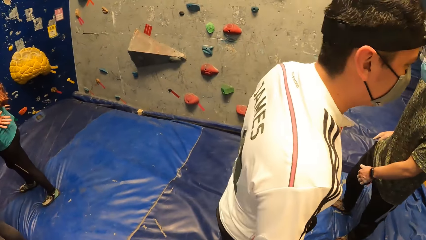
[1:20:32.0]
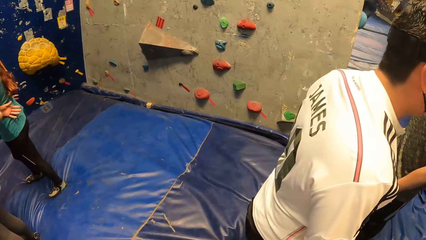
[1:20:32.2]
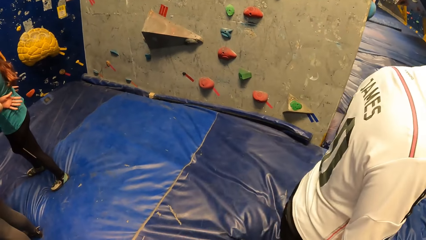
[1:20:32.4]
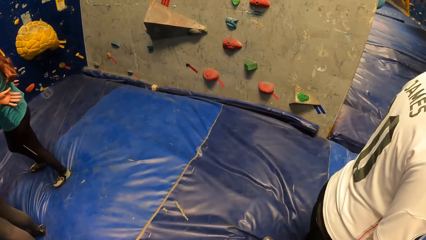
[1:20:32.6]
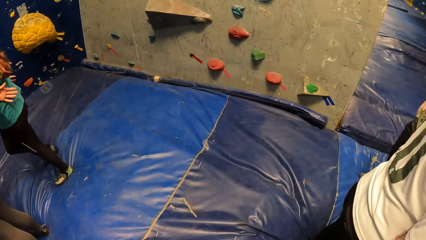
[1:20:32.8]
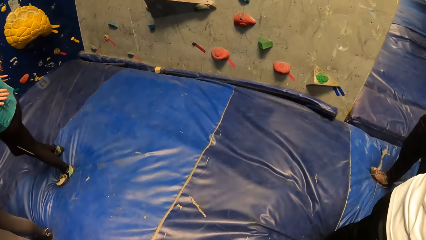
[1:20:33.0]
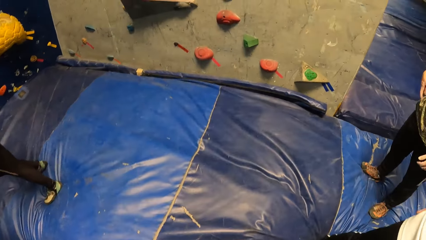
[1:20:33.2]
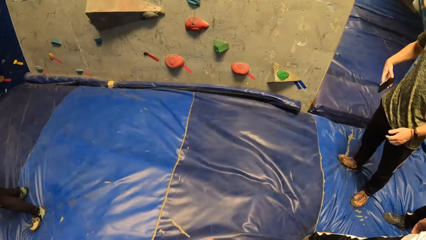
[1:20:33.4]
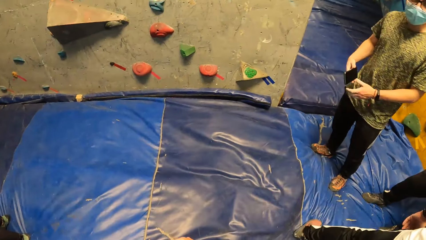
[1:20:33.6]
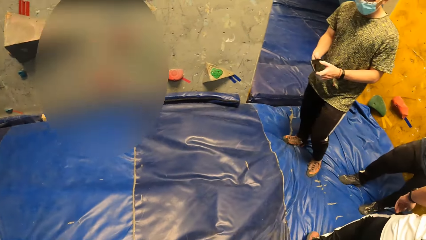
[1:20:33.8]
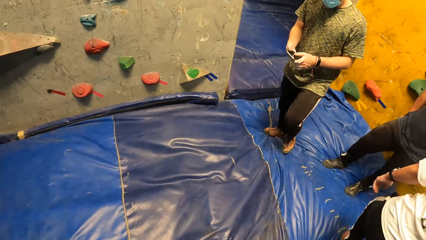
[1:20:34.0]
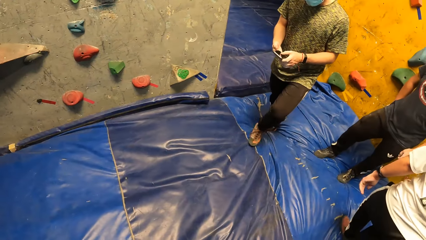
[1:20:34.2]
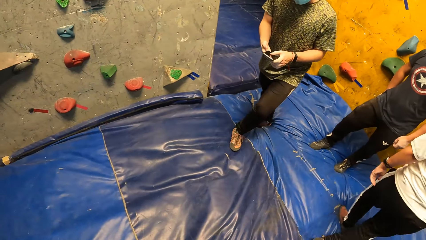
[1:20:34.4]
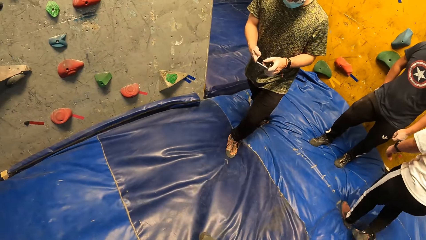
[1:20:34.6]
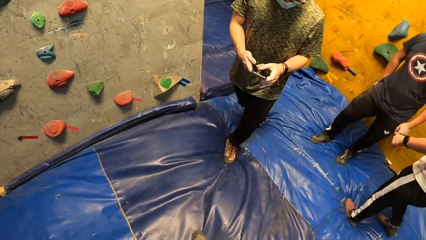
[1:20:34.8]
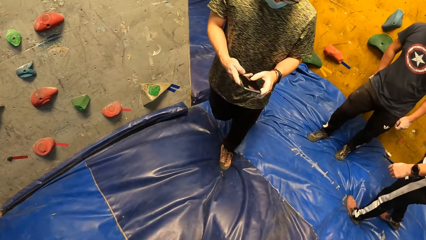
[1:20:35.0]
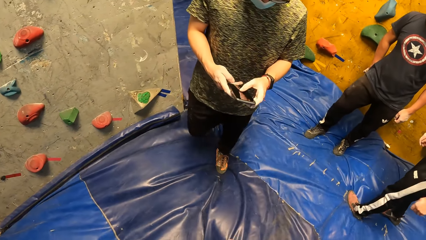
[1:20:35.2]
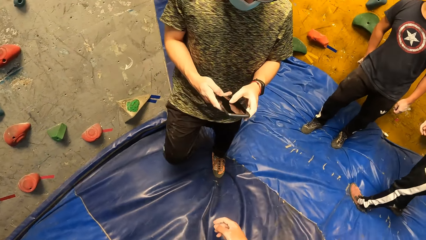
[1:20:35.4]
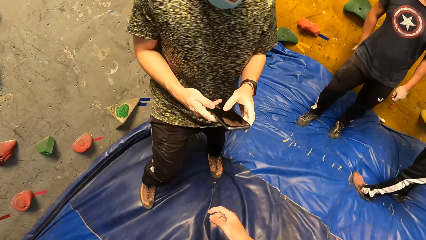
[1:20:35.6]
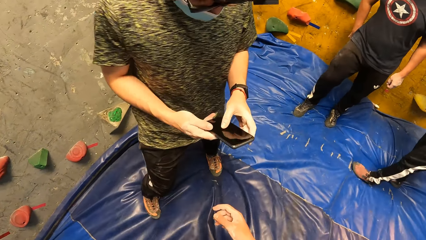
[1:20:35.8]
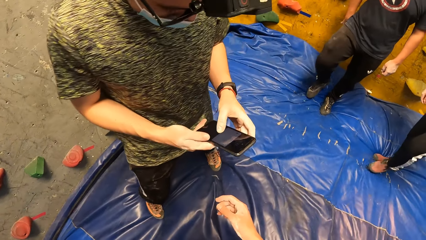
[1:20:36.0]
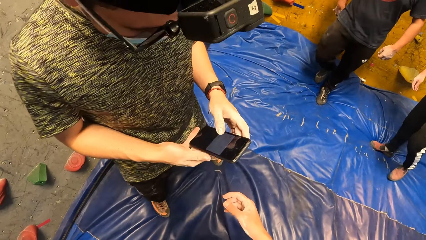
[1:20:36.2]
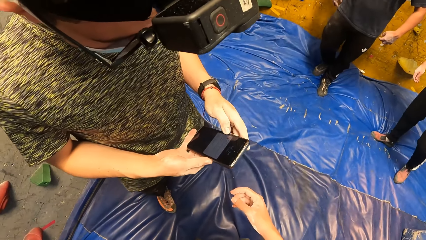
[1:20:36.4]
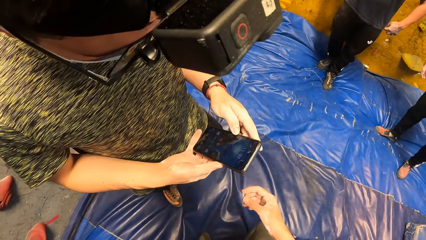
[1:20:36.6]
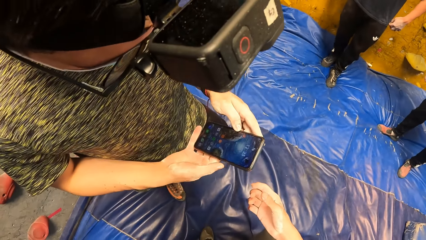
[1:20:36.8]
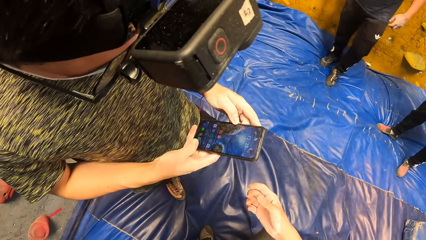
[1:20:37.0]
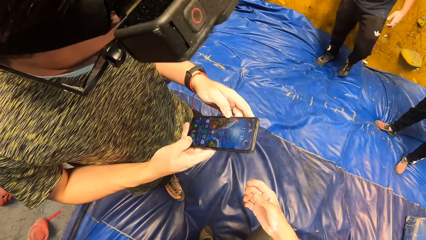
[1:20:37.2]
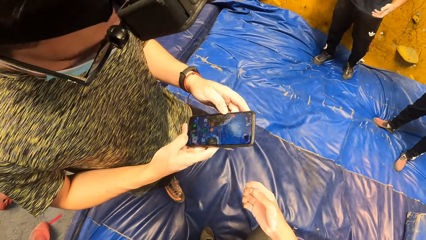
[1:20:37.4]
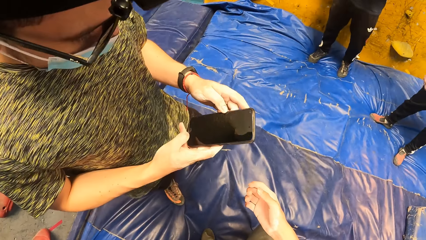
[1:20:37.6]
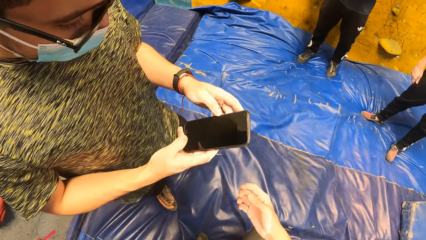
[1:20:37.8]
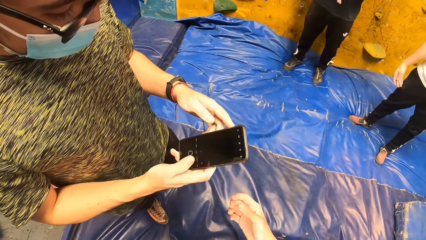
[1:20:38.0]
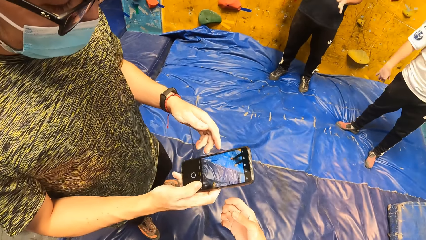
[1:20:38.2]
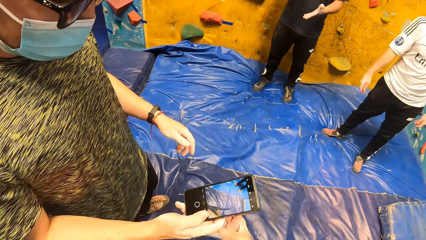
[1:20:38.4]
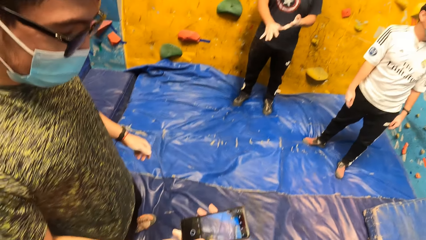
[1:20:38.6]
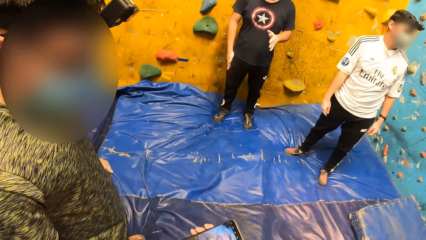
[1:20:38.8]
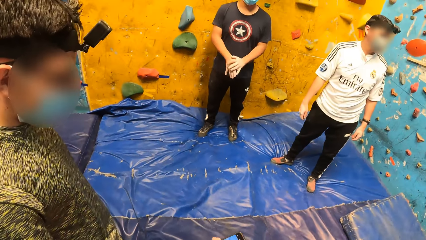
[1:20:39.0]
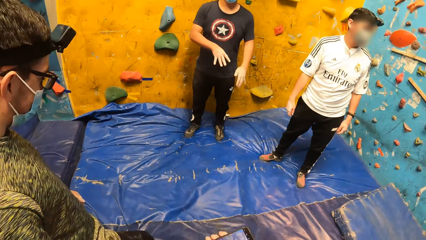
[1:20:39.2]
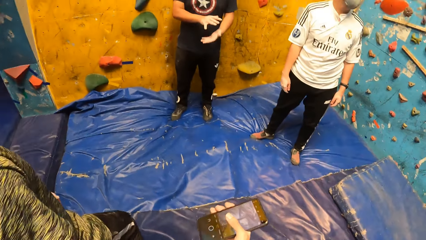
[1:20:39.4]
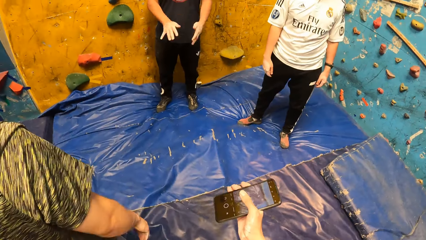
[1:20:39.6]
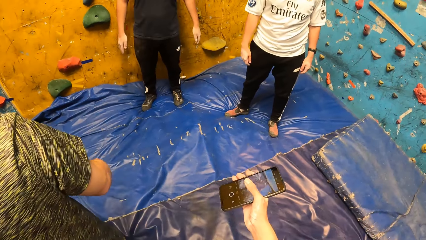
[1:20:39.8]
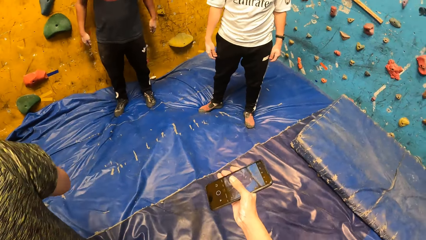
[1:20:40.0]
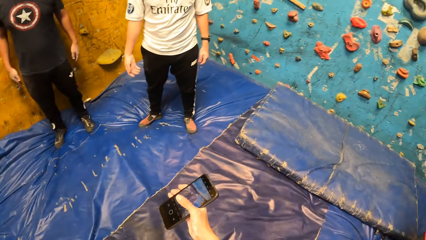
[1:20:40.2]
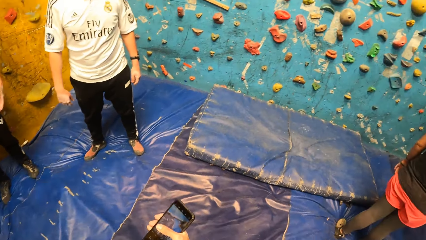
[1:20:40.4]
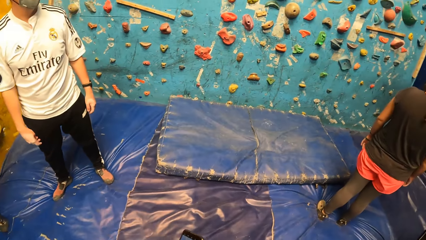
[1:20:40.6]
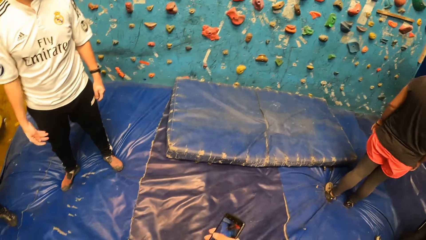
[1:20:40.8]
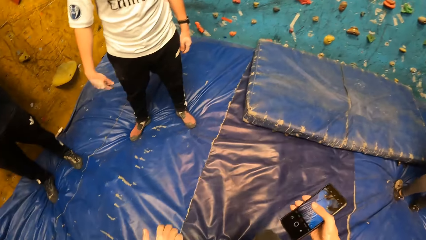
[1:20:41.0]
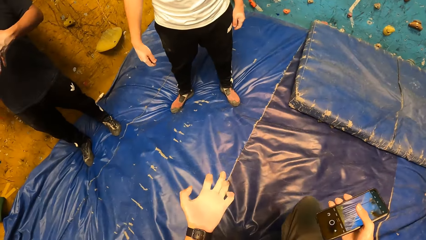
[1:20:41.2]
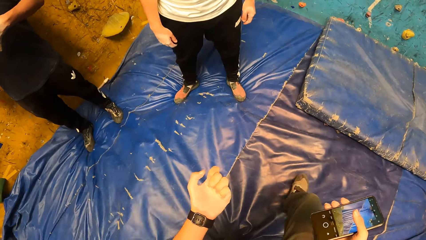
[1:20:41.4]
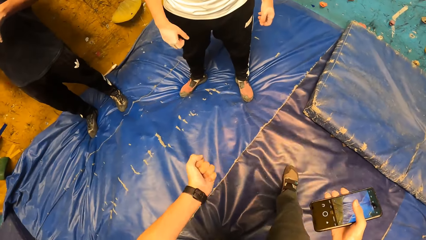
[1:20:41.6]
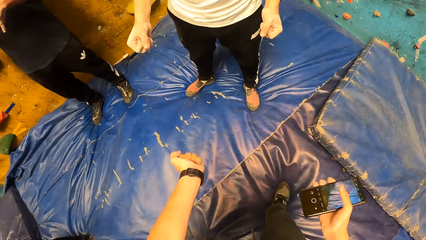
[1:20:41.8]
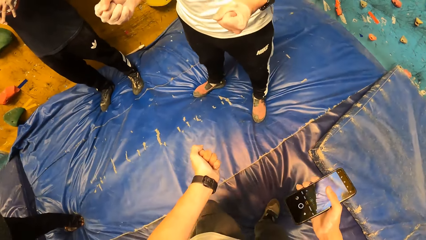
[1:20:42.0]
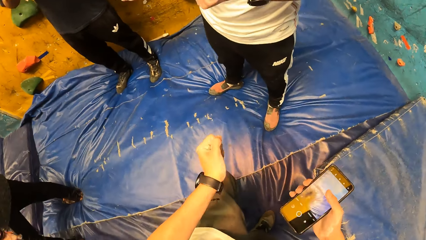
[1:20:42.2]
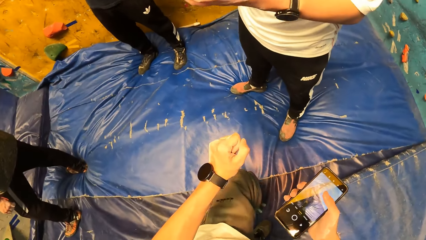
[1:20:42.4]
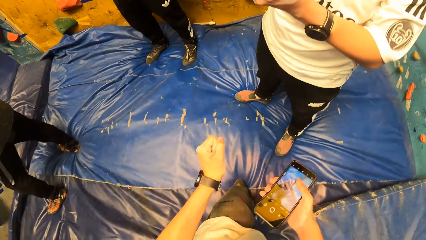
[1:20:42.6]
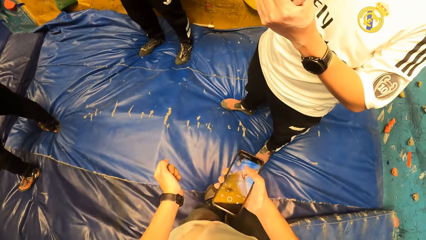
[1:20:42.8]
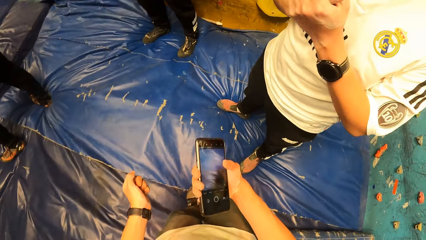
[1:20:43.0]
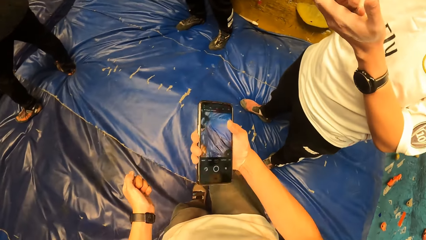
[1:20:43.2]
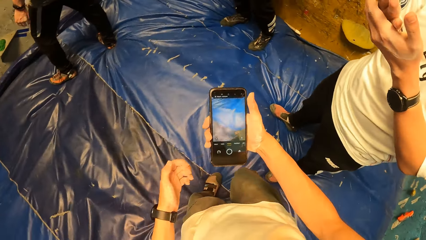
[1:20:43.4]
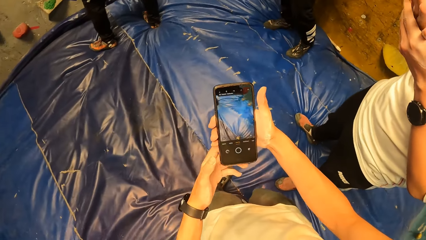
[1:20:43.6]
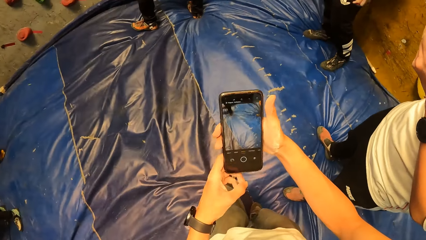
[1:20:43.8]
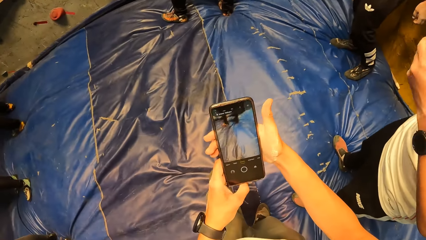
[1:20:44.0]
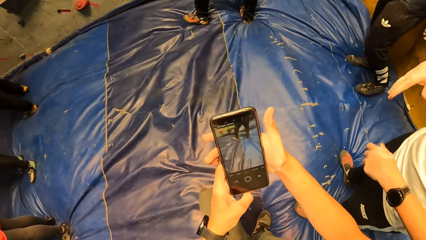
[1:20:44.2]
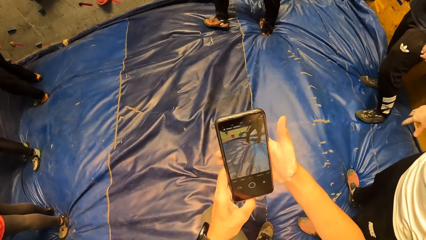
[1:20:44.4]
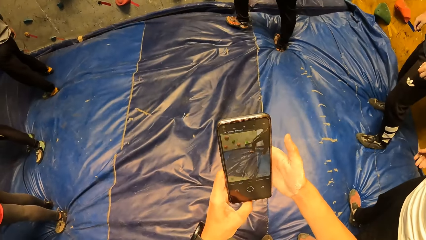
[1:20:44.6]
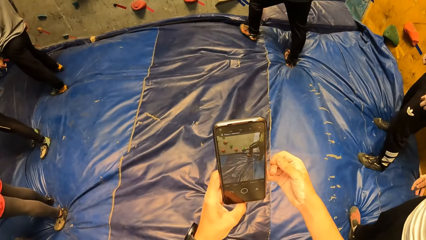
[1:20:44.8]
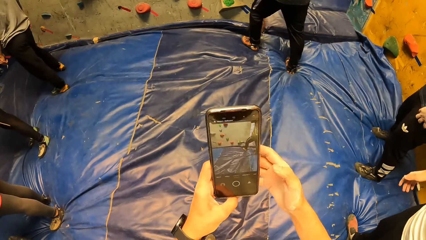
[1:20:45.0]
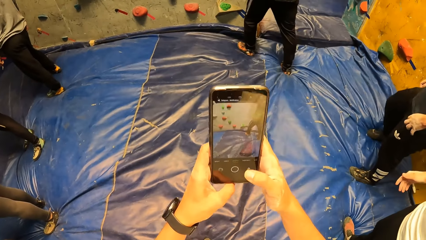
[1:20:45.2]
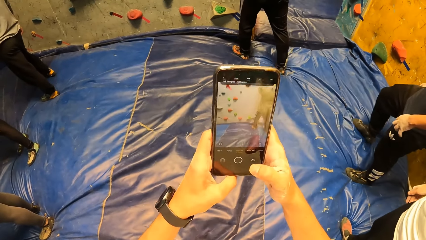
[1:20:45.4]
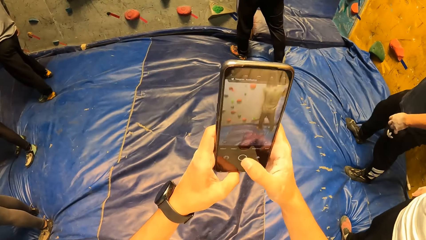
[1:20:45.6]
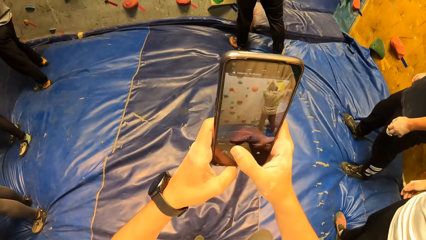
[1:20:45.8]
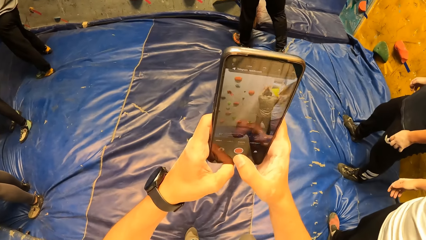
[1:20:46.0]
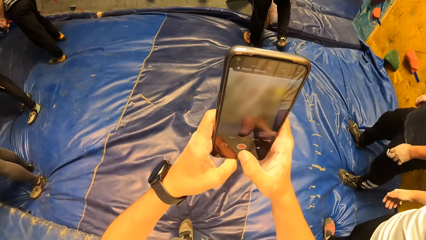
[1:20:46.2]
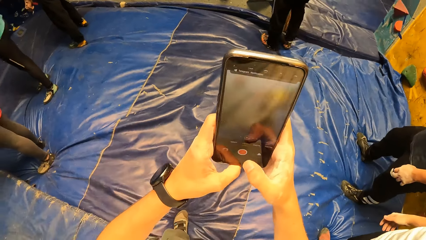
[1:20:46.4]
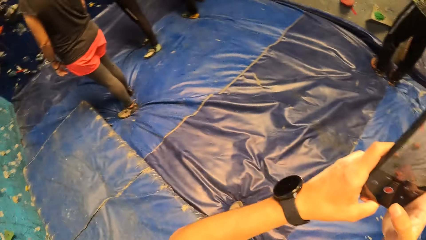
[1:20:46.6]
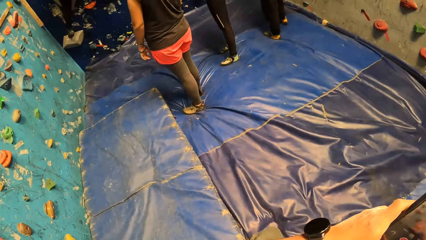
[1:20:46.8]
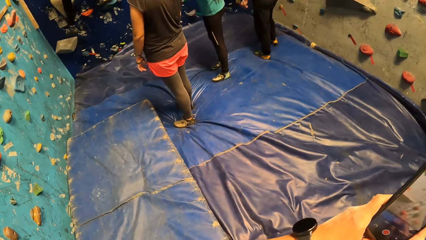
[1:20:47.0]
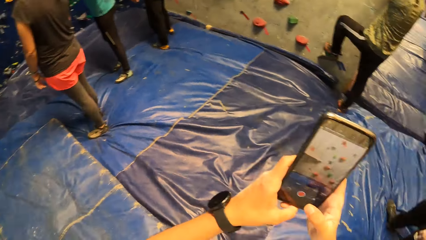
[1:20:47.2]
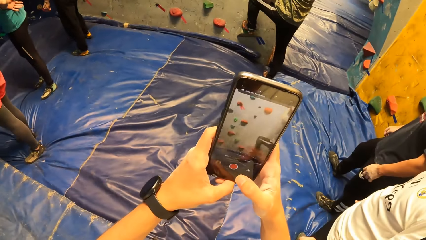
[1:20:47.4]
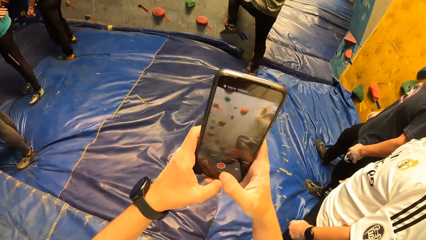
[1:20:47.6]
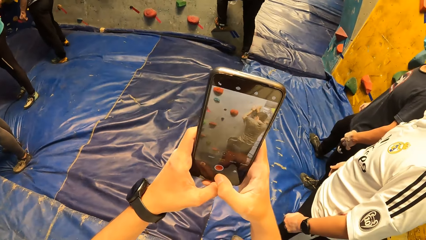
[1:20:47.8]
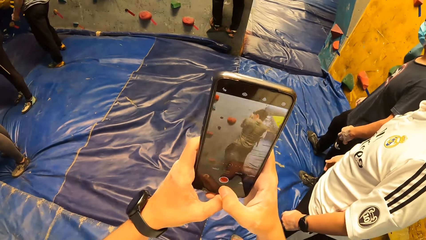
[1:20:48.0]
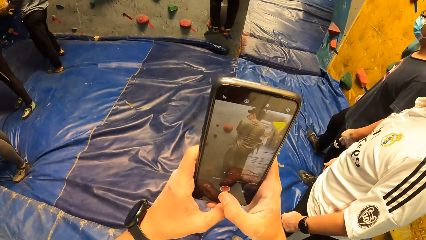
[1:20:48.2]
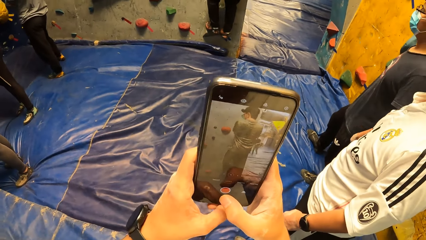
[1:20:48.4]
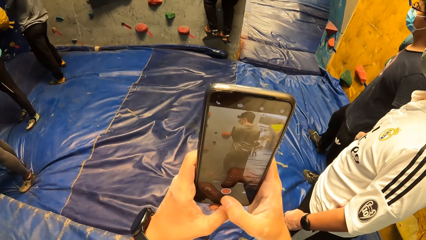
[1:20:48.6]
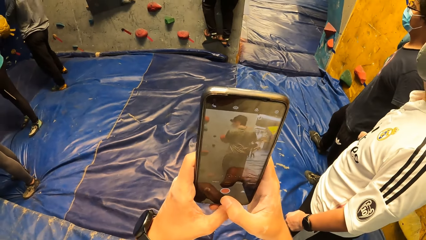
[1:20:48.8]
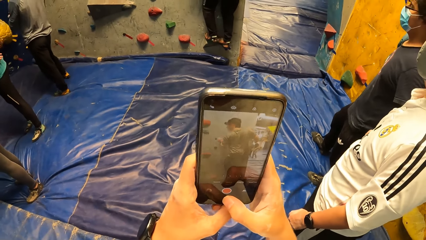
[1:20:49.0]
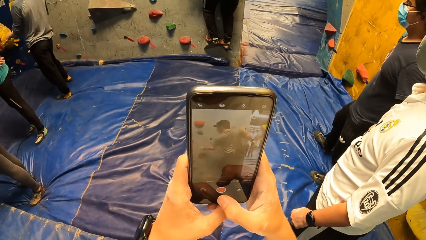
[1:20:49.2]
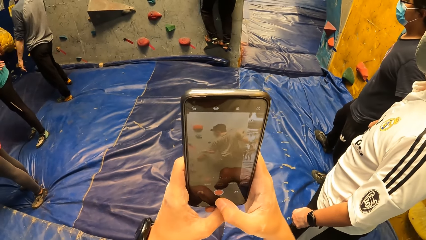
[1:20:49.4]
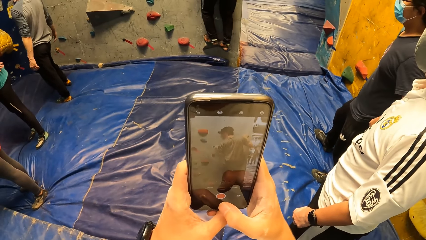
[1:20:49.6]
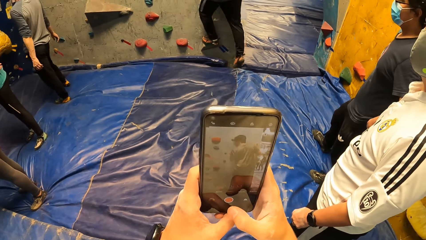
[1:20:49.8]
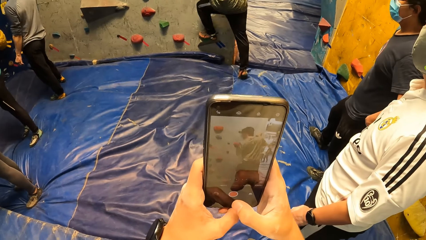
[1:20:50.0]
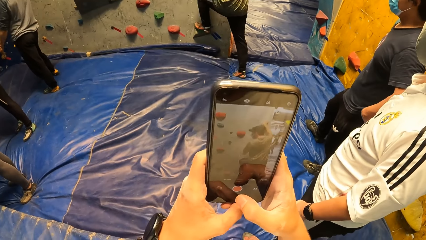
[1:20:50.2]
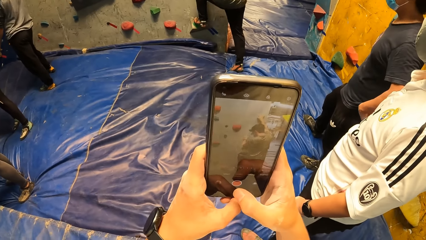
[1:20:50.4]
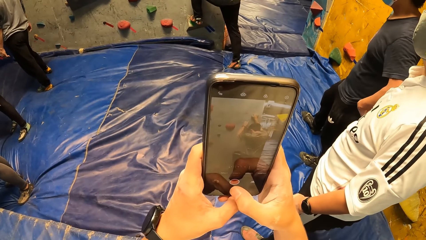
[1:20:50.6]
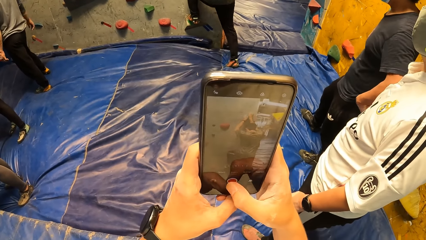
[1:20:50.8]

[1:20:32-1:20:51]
A man brings out a phone from his pocket with his right hand. The man presses the phone with his hands and scrolls the phone. The man gives the phone to the camera wearer. The camera wearer collects the phone from the man with his right hand. He holds the phone with his right hand. He scrolls the phone. He presses the phone with his right hand. The man climbs the bouldering wall.
